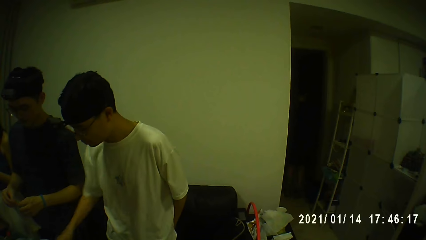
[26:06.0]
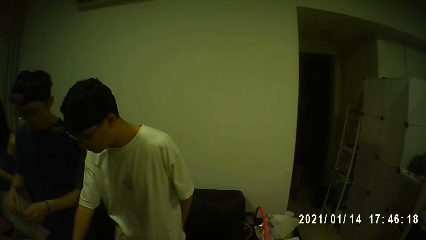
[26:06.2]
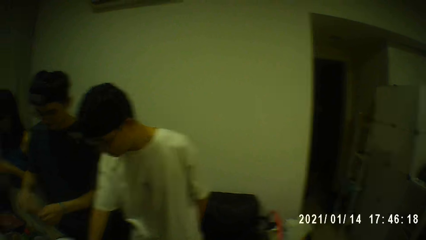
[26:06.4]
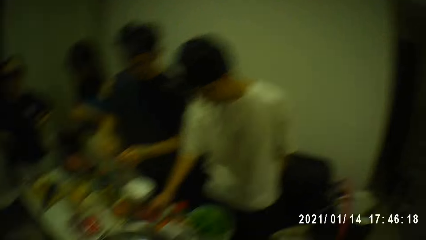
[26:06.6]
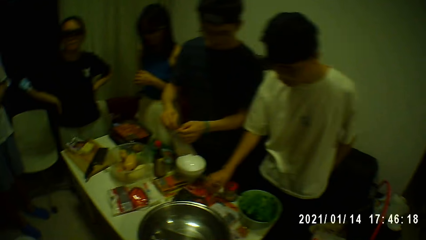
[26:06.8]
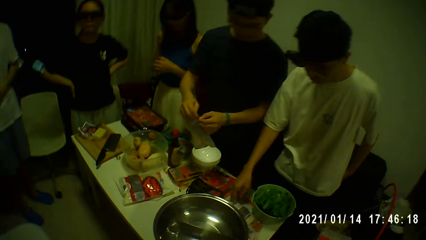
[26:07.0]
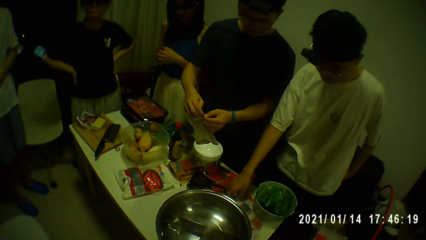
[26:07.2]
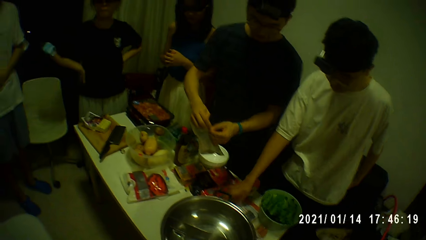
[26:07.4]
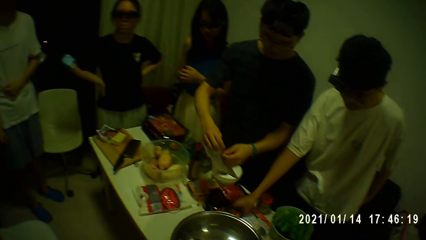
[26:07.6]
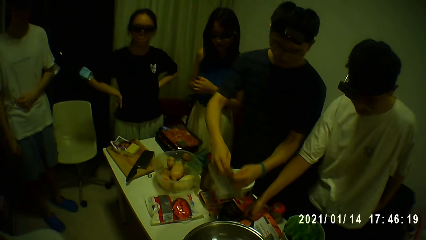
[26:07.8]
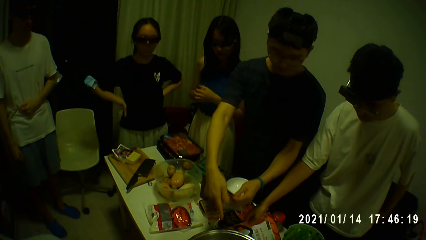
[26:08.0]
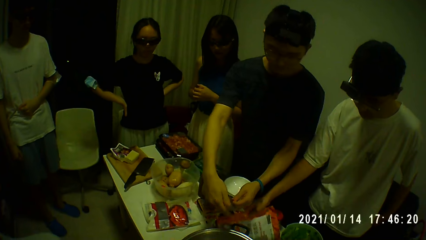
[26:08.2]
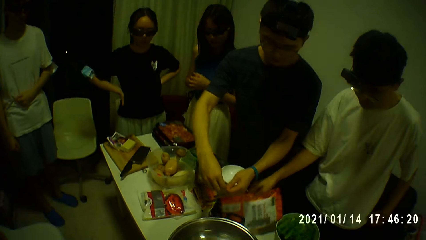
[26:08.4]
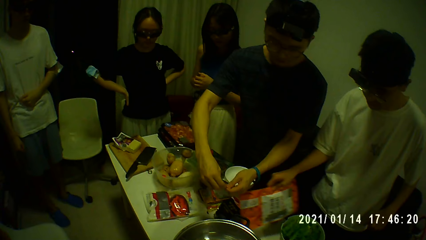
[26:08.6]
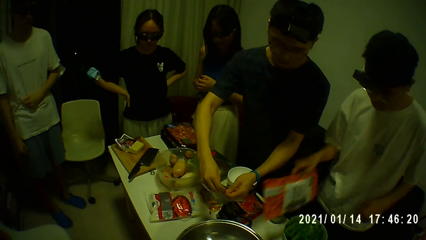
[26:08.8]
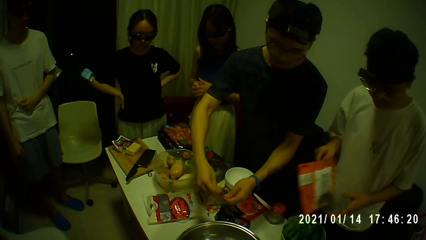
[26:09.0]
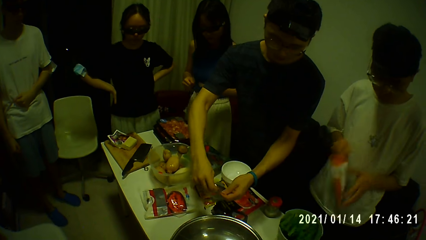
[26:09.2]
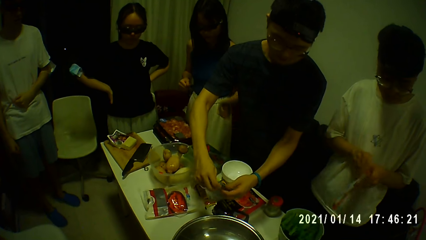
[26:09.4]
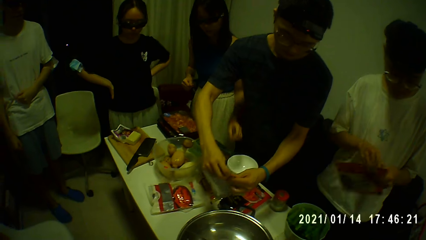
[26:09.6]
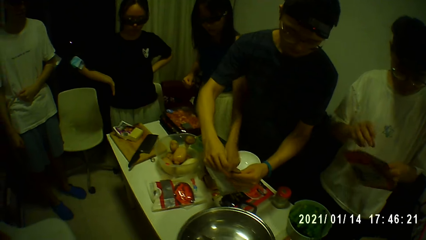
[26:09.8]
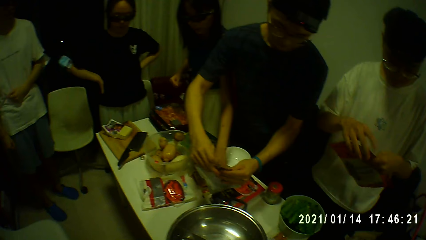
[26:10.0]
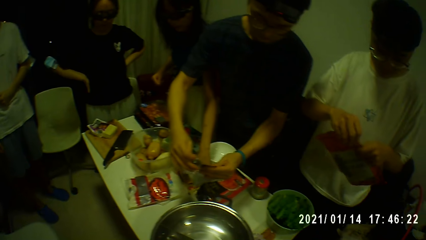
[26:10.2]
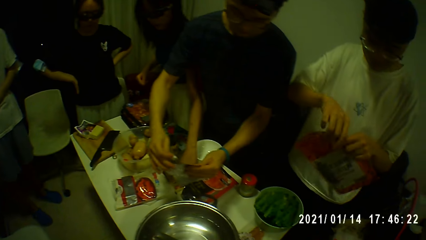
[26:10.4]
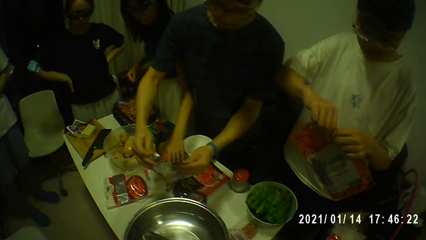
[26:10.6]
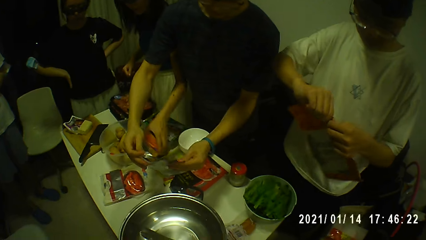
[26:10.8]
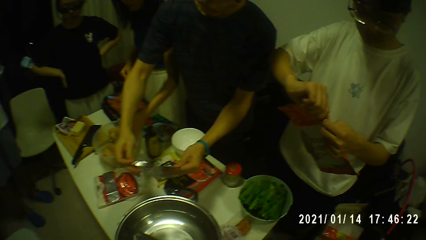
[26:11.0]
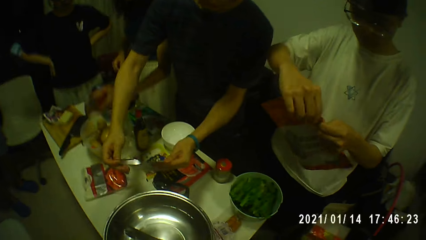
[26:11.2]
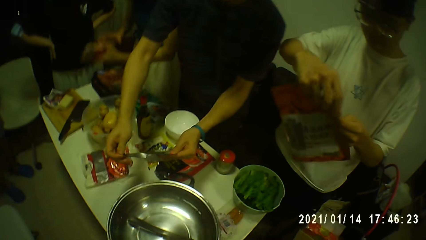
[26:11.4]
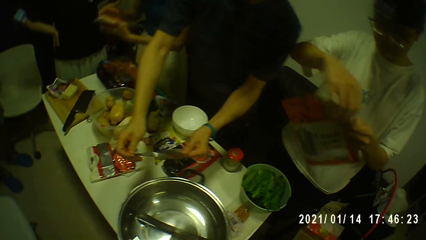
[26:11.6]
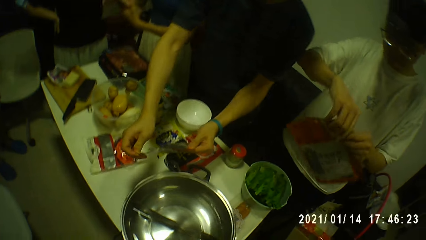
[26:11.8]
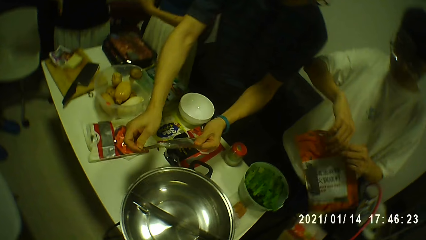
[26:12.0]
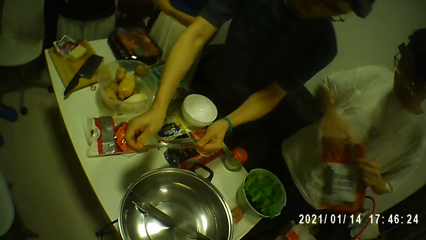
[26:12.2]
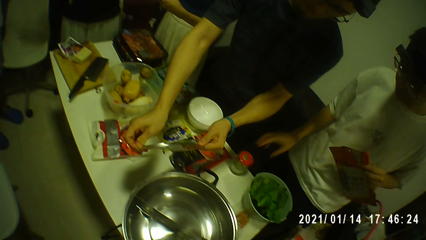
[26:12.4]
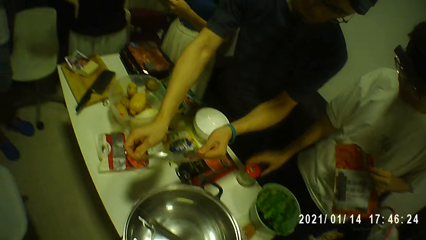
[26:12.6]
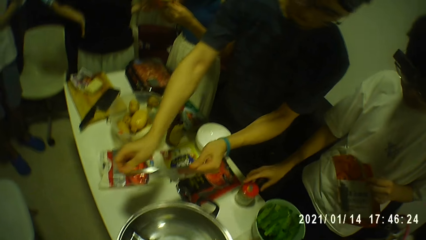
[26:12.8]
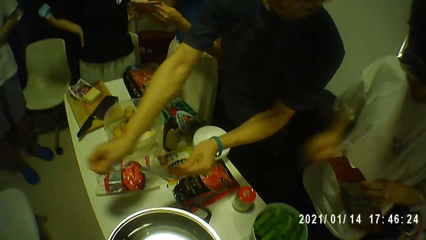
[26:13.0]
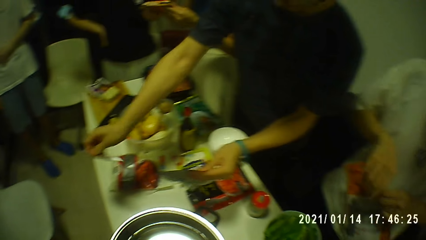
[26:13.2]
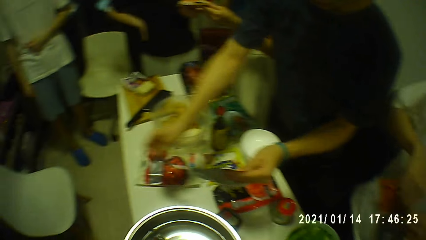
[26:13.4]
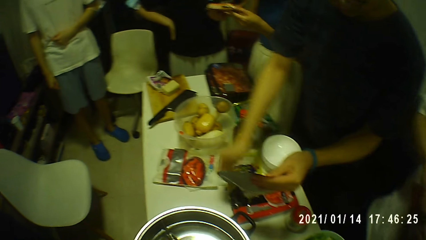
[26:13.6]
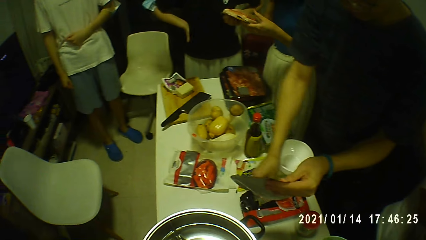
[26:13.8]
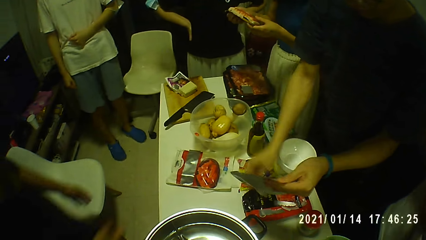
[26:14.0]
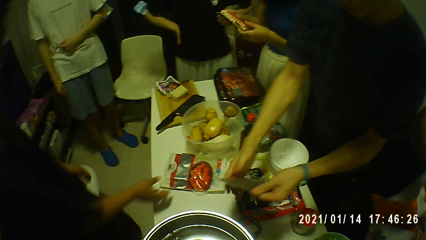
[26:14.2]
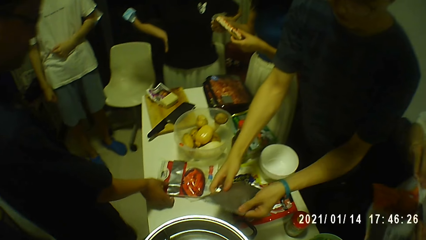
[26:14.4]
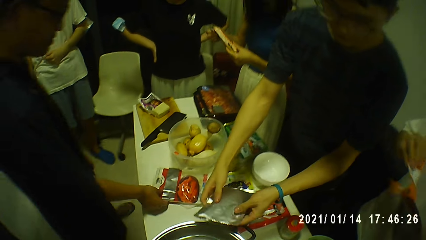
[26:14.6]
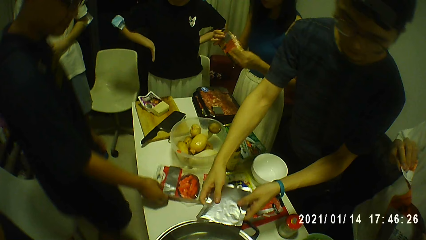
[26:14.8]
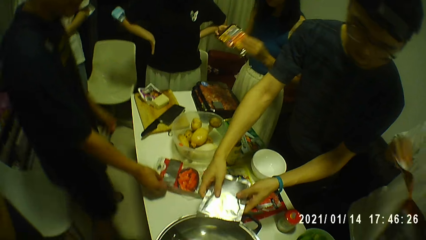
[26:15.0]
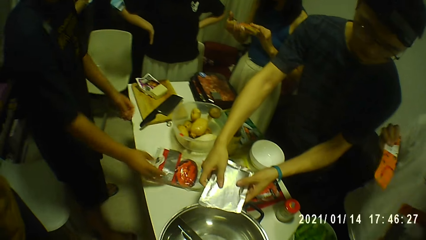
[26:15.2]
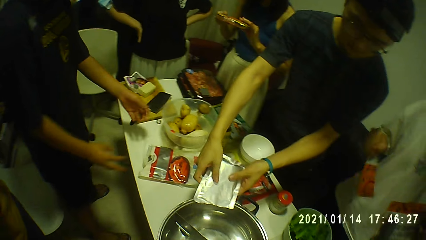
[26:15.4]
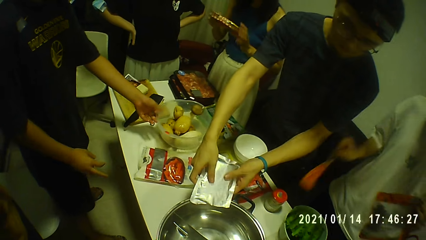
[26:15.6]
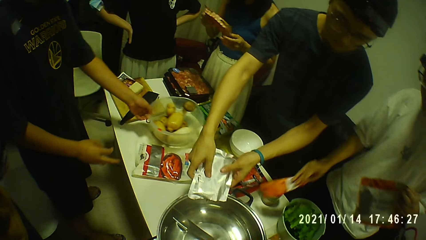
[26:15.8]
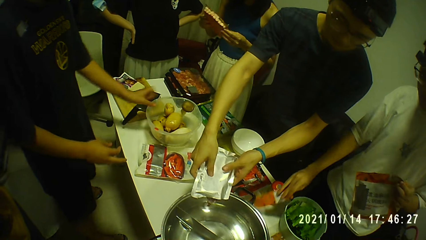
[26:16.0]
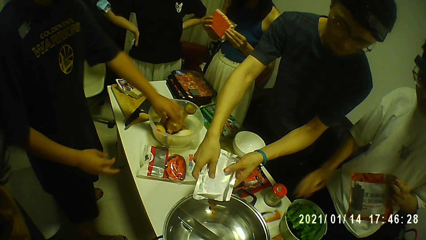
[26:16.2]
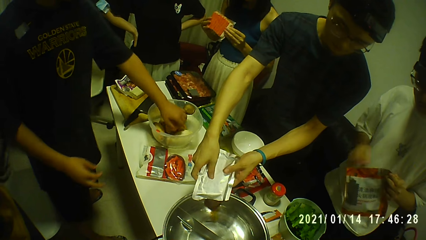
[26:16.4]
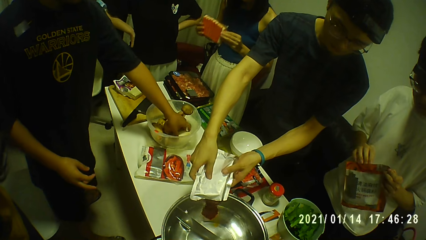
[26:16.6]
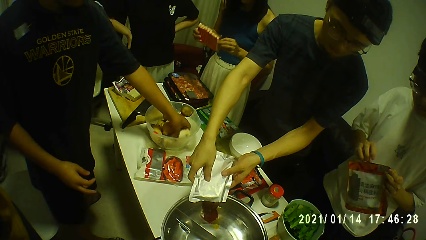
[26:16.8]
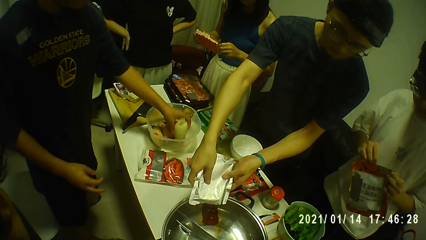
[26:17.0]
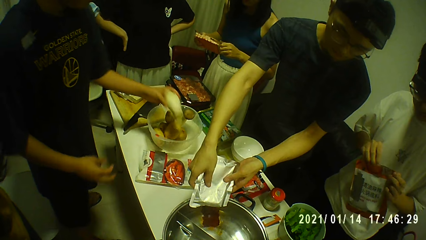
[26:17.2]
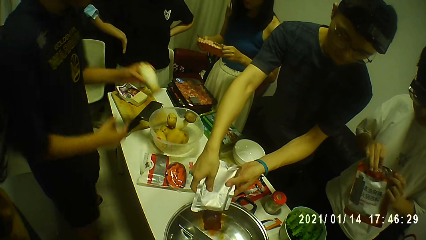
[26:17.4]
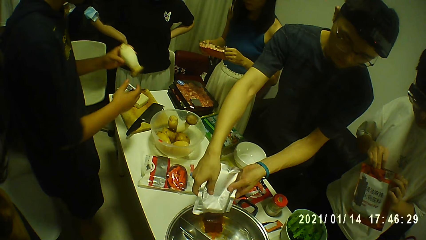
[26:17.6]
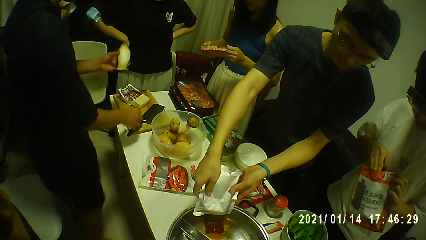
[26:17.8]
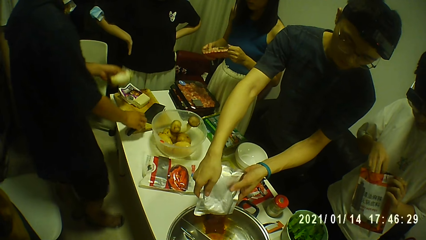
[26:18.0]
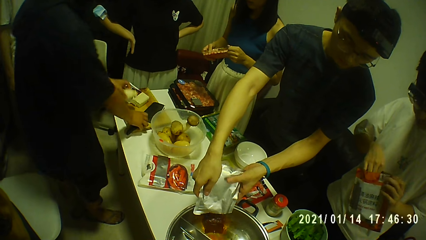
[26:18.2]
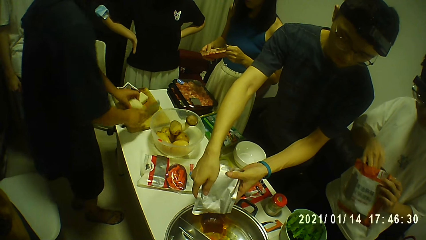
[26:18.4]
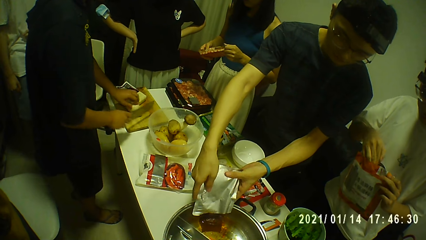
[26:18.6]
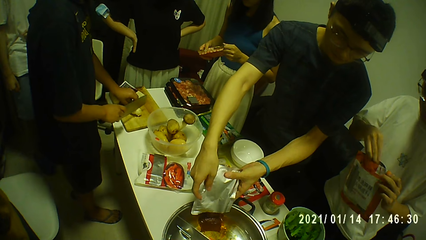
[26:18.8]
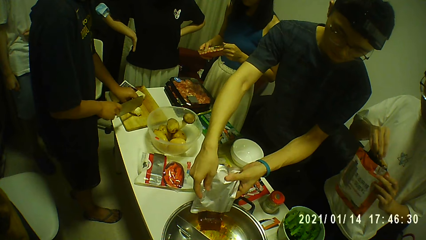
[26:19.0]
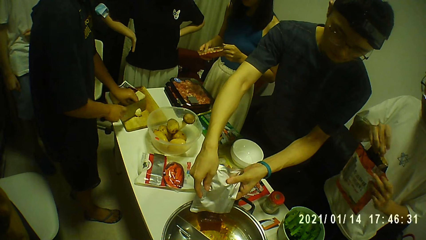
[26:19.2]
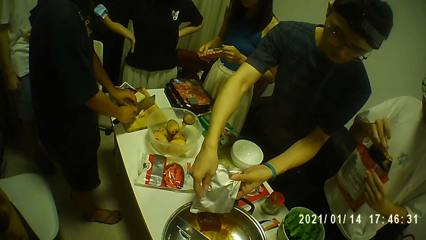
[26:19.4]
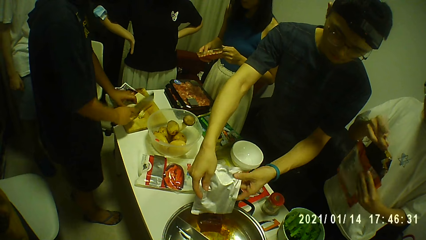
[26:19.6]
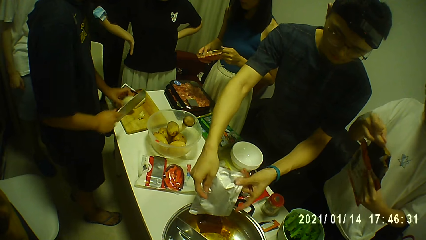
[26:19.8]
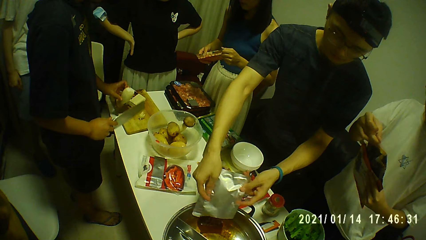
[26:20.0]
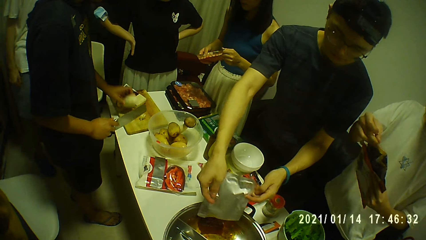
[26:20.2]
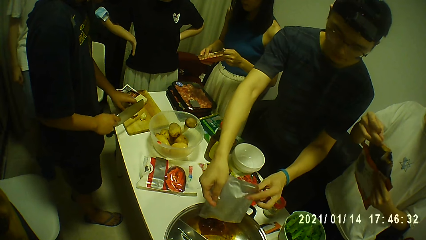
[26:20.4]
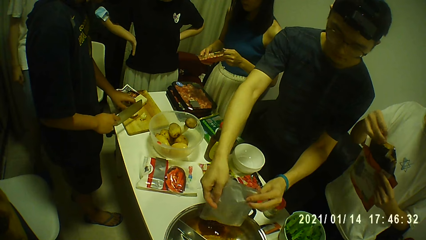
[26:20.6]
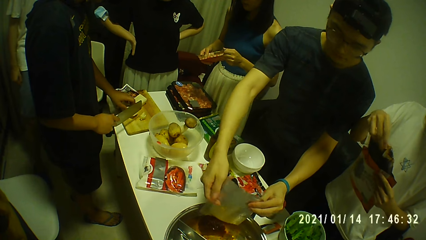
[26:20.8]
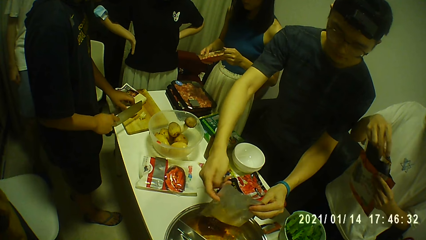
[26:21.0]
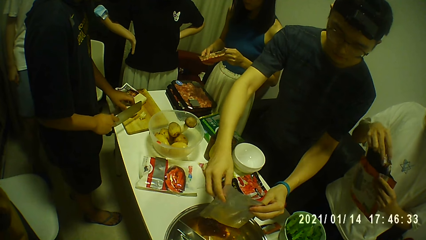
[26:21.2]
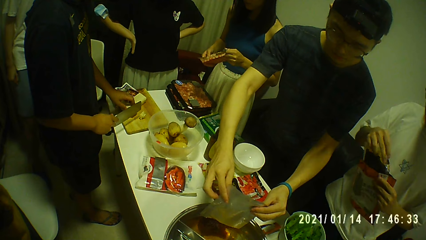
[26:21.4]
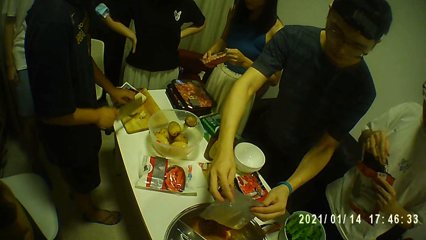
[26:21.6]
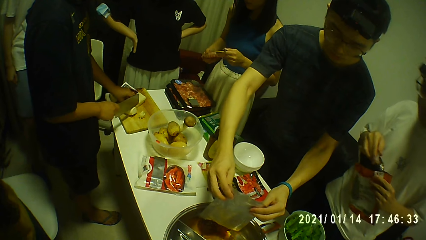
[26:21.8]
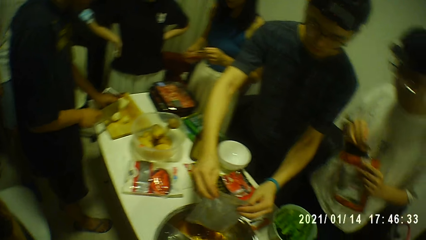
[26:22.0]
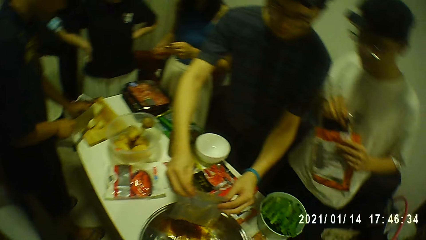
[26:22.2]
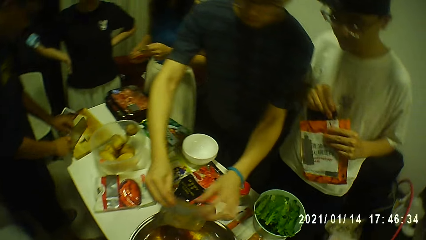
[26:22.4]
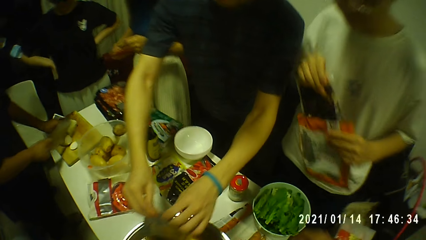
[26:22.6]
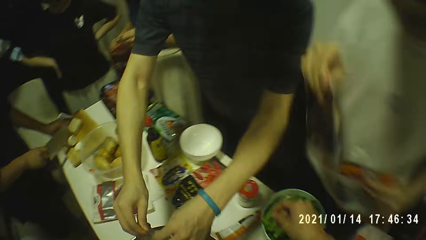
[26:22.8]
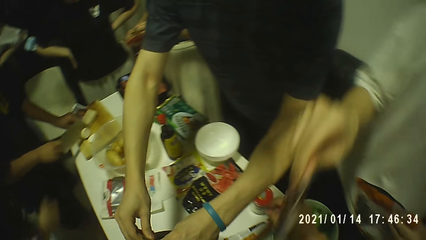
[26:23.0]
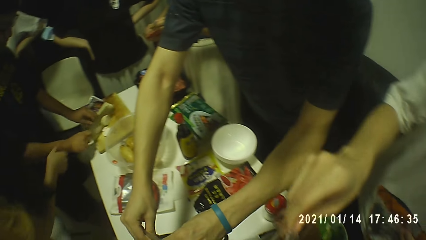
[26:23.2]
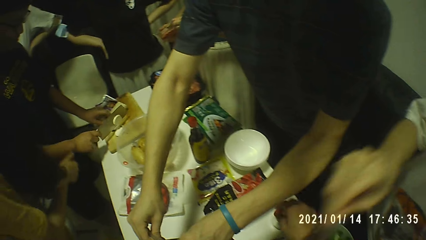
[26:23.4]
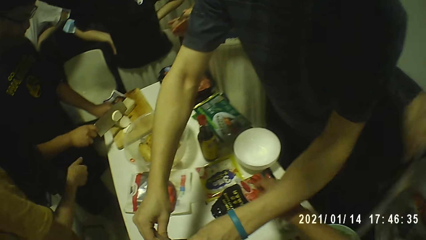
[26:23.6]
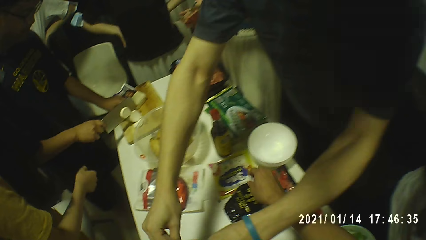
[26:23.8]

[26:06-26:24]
A man opens the pack in his left hand with his right hand. Another man cuts a packet and tears the seal of the foil bag with both hands. The first man turns the pack in both hands. A woman picks up a bag of sausage from the table with her left hand. The first man opens the pack in his left hand with his right hand. The woman holds the bag of sausage with both hands. The first man moves the bottle of salt on the table with his right hand. He opens the pack in his left hand with his right hand. The second man drops the seal of the foil bag on the table with his right hand. He holds the foil bag with both hands and pours some sauce from the foil bag into the bowl on the table with both hands. A third man touches the bag of chips on the table with his right hand. The woman flips the bag of sausage with both hands. The second man drops the torn part of the pack on the table with his right hand. The third man moves the bowl on the table with his left hand. He touches a potato in the bowl on the table with his left hand. The first man widens the opening on the pack with his right hand. The third man picks up the potato from the bowl on the table with his left hand. He picks up the knife from the chopping board on the table with his right hand. He drops the potato on the chopping board on the table with his left hand. The first man removes a pack of vegetables from the pack in his left hand with his right hand. The third man slices the potato in his left hand on the chopping board on the table with the knife in his right hand. He picks up the potato from the chopping board on the table with his left hand, drops the potato on the chopping board on the table with his left hand, and slices the potato in his left hand on the chopping board on the table with the knife in his right hand.
